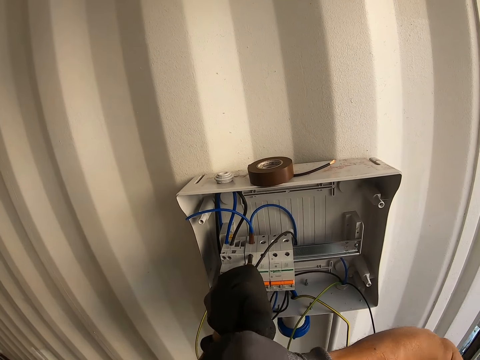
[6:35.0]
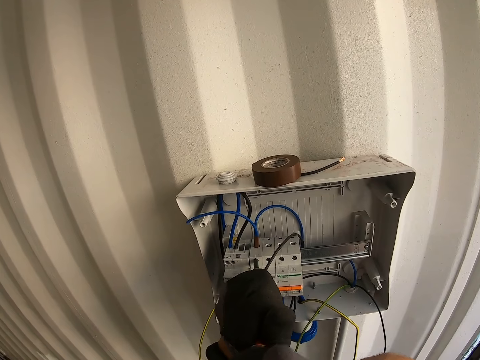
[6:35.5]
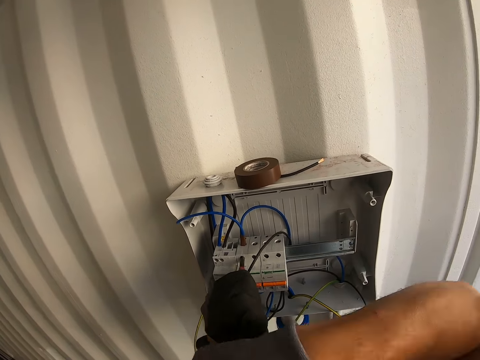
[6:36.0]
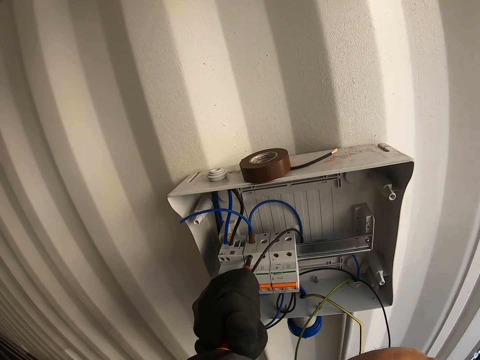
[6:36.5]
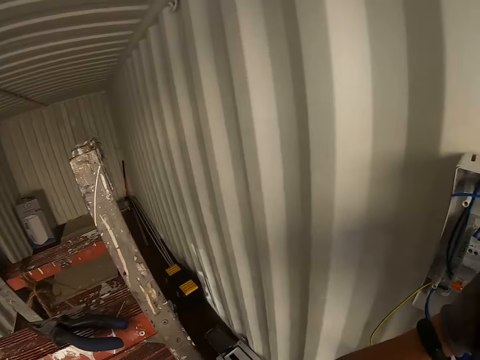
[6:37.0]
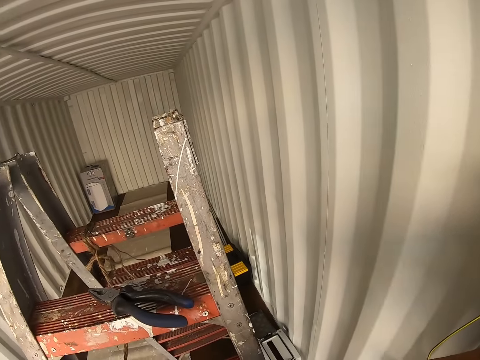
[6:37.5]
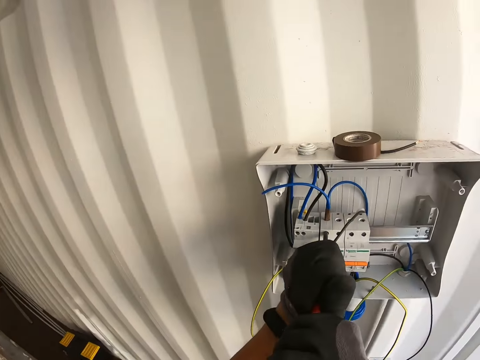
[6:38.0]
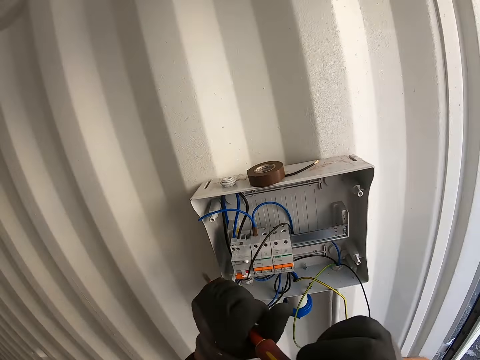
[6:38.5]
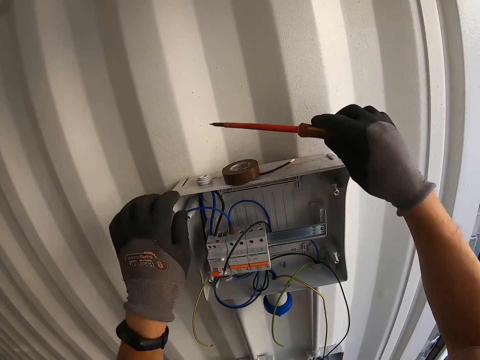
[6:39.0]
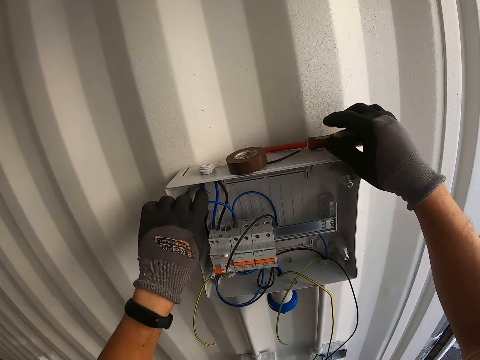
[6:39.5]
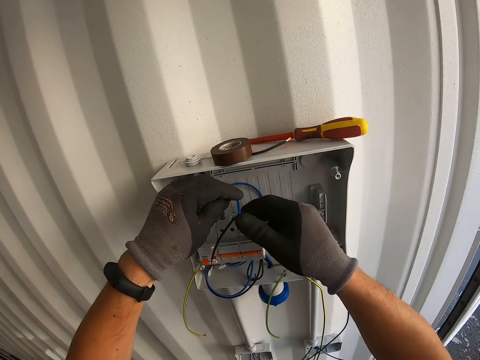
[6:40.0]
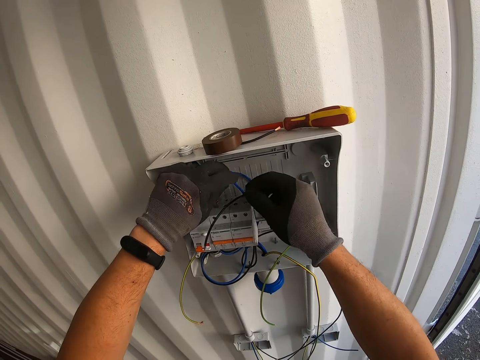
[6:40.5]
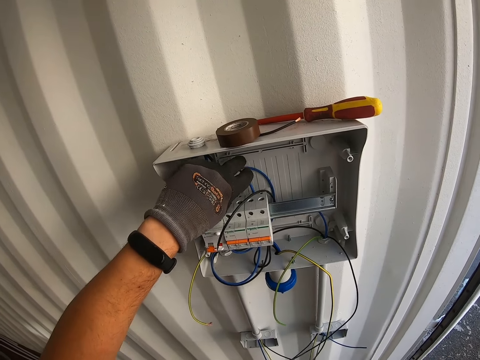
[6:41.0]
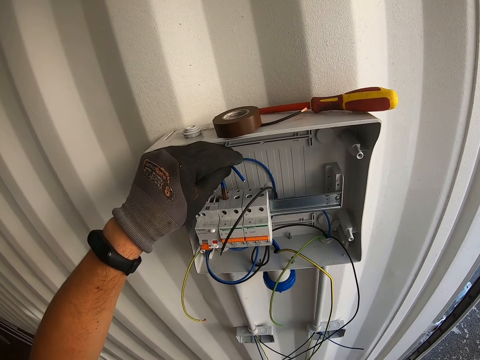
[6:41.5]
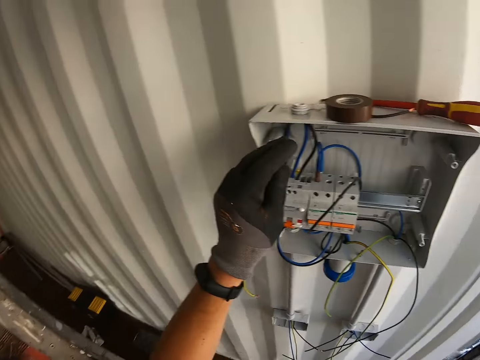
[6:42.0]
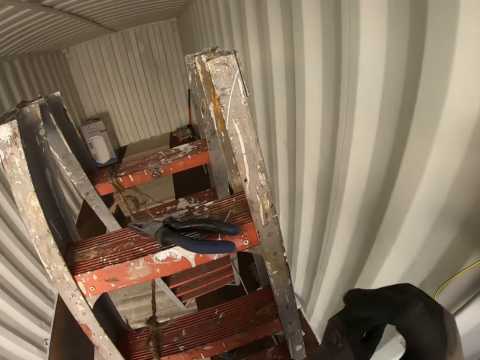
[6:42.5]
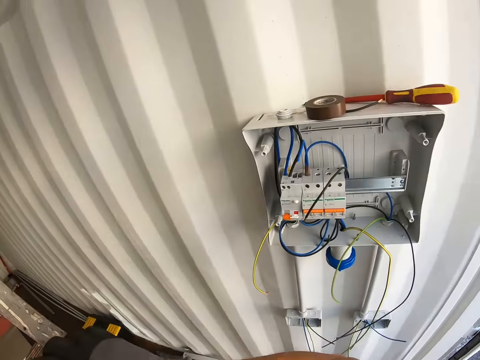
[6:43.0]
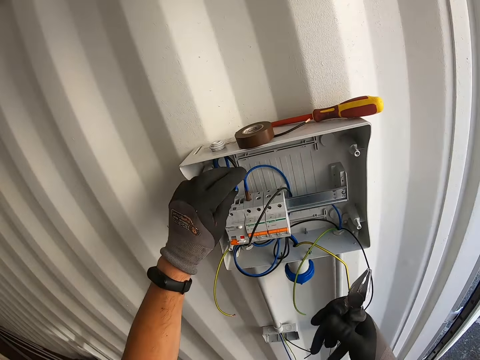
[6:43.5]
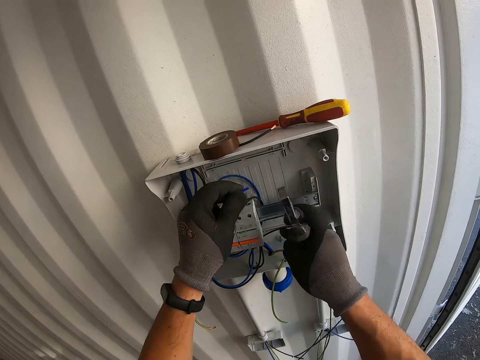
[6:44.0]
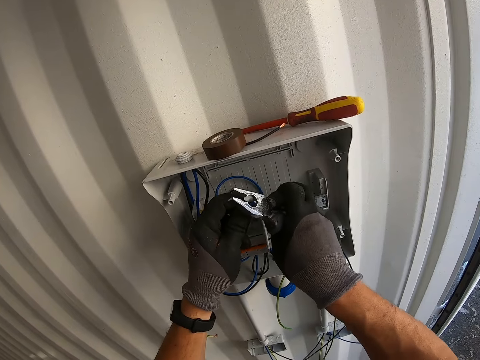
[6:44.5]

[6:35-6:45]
The camera wearer looks around. They put the screwdriver on top of the panel box. They touch the wire. They take the pliers on the ladder. They sharpen the wire.

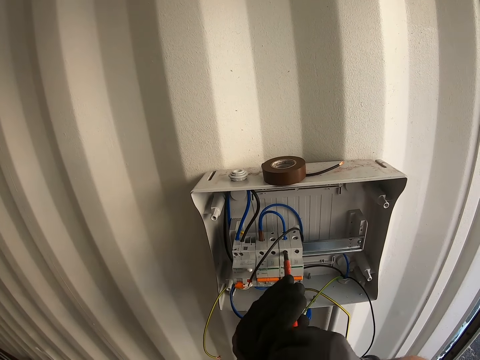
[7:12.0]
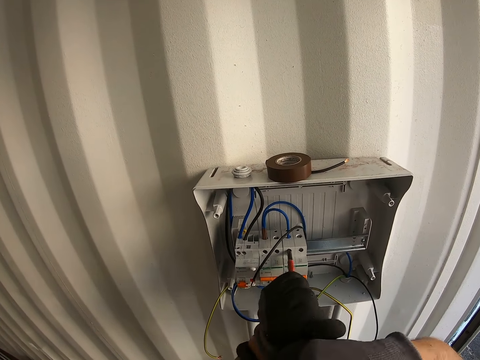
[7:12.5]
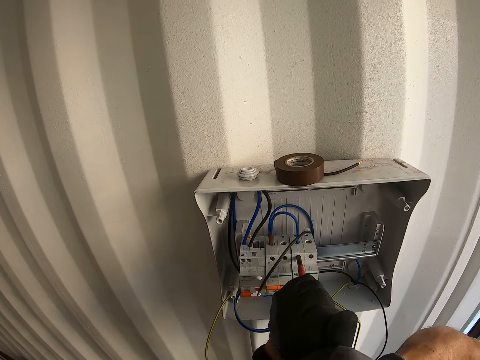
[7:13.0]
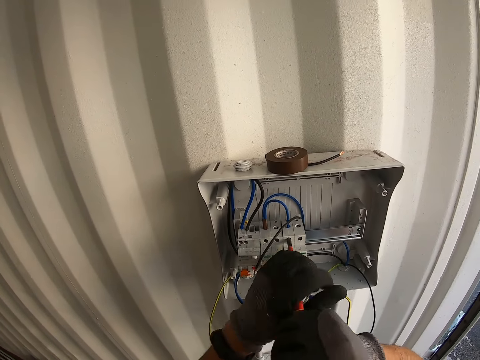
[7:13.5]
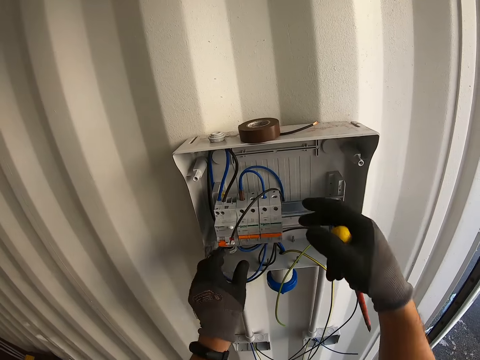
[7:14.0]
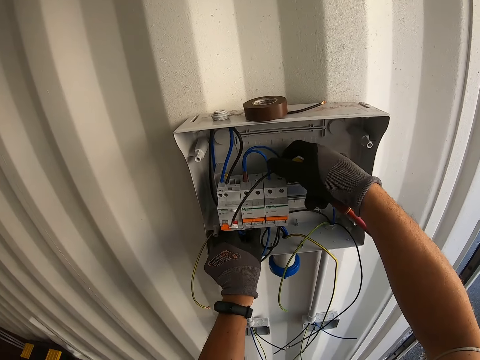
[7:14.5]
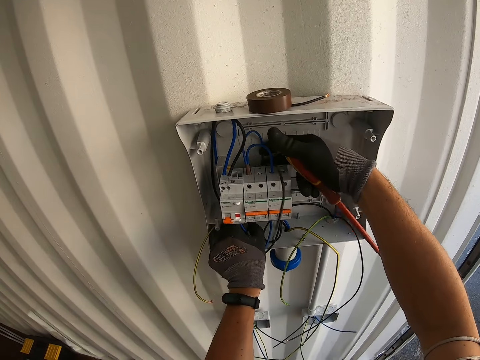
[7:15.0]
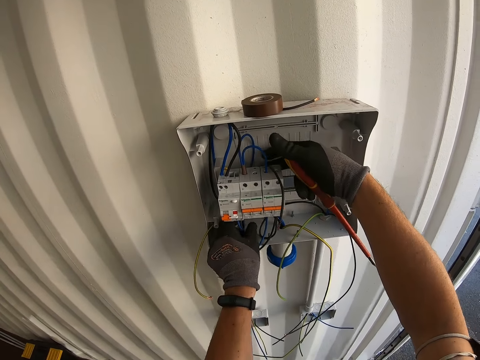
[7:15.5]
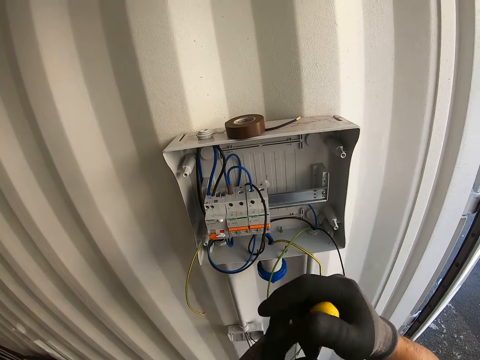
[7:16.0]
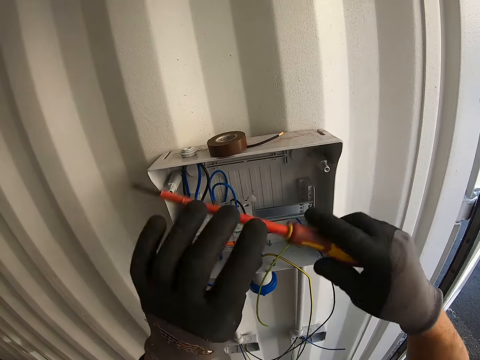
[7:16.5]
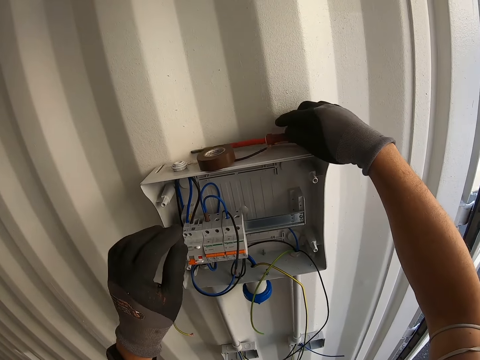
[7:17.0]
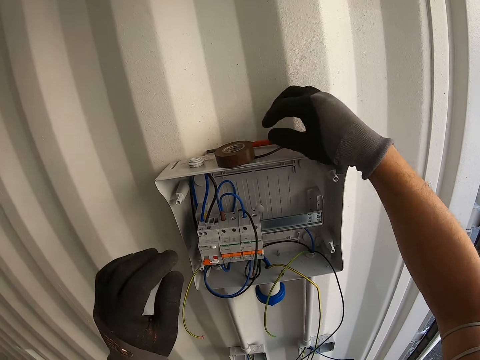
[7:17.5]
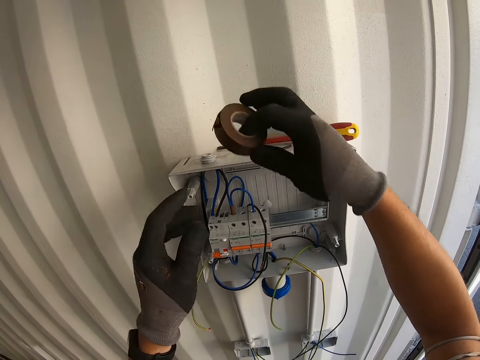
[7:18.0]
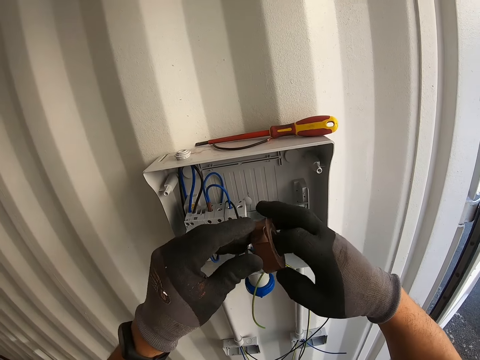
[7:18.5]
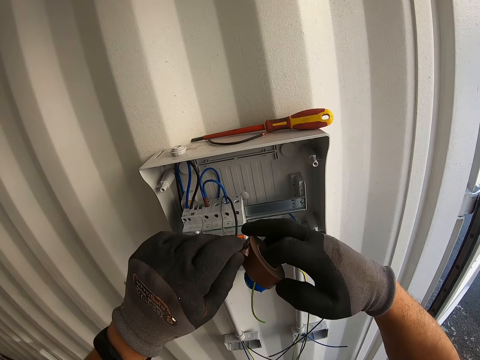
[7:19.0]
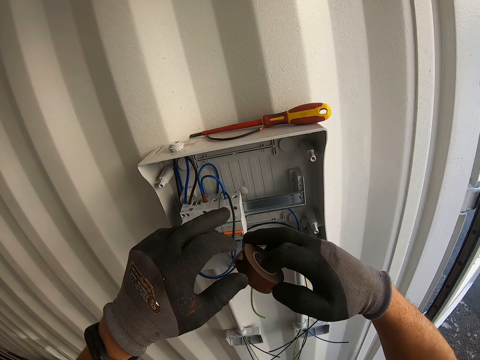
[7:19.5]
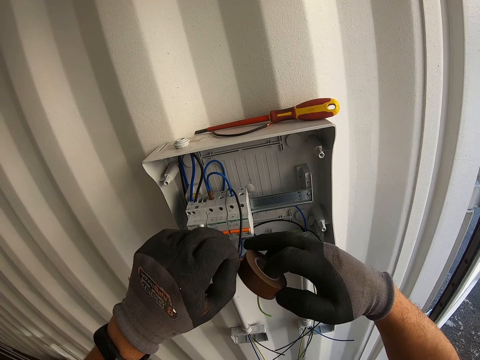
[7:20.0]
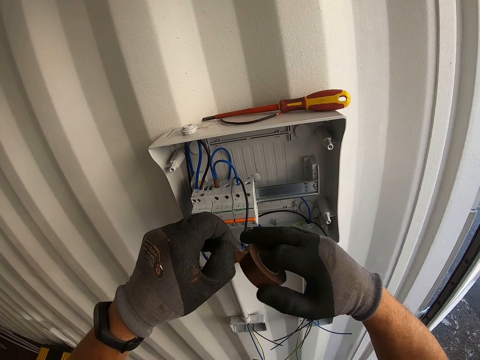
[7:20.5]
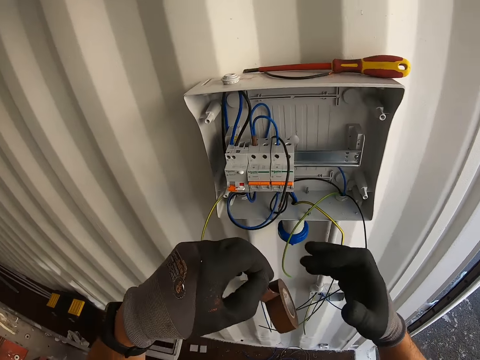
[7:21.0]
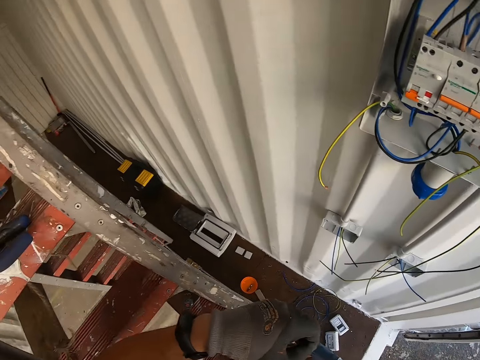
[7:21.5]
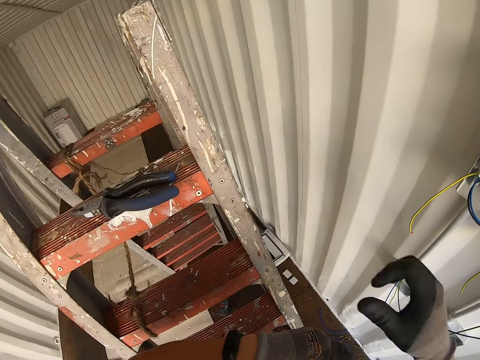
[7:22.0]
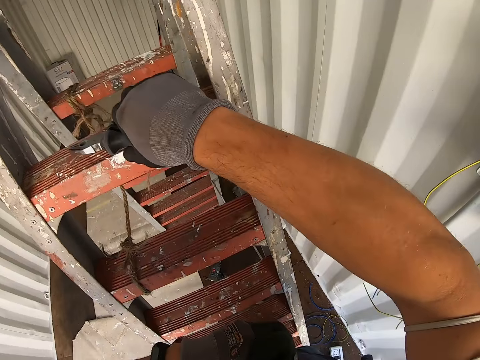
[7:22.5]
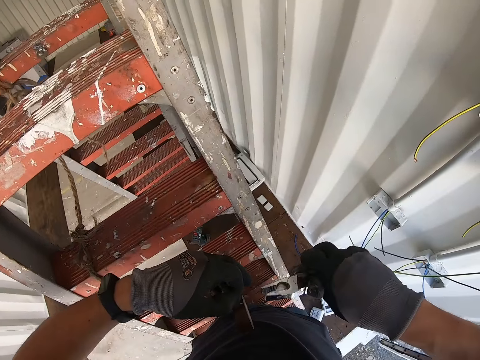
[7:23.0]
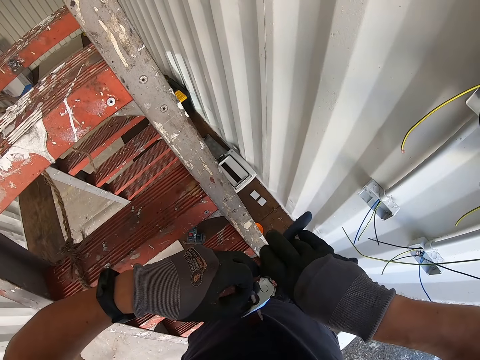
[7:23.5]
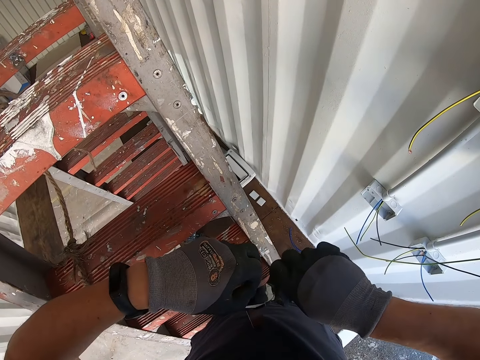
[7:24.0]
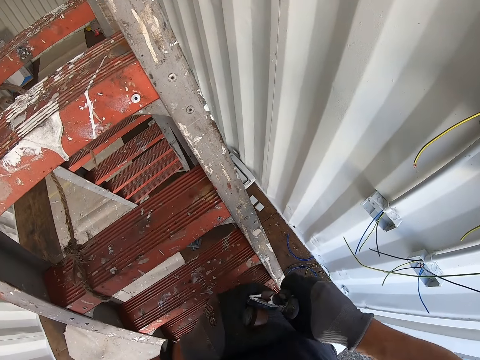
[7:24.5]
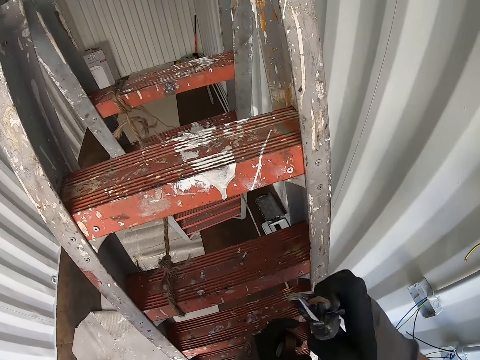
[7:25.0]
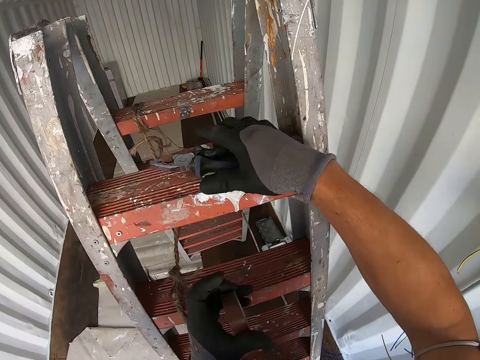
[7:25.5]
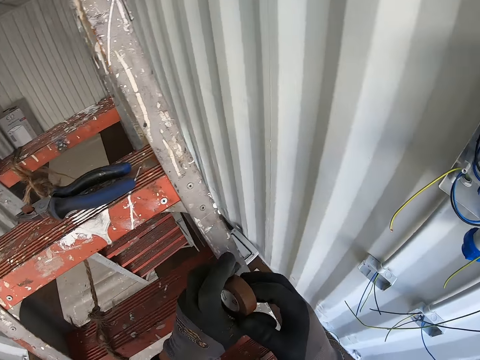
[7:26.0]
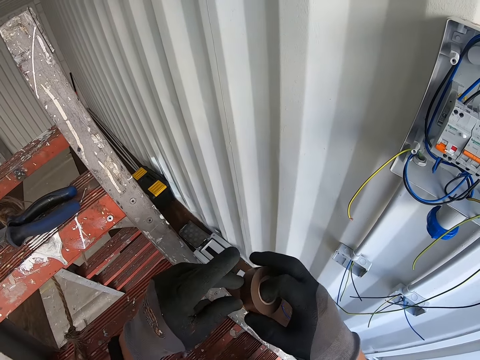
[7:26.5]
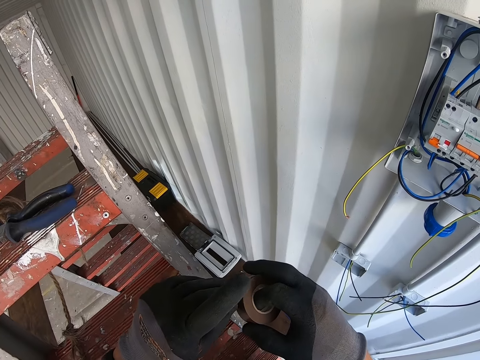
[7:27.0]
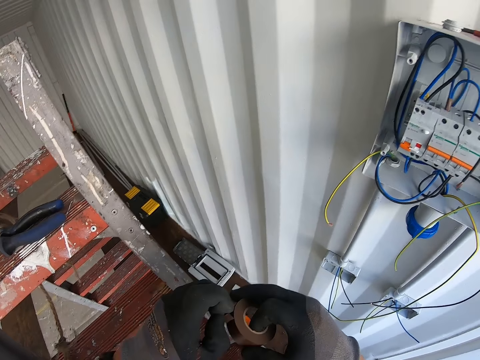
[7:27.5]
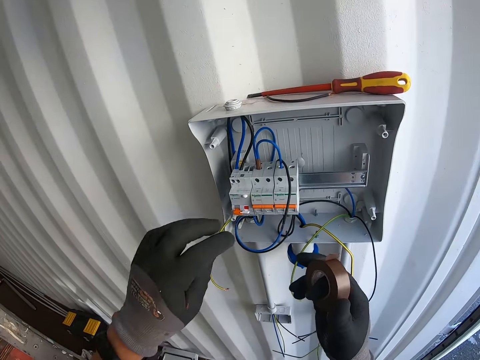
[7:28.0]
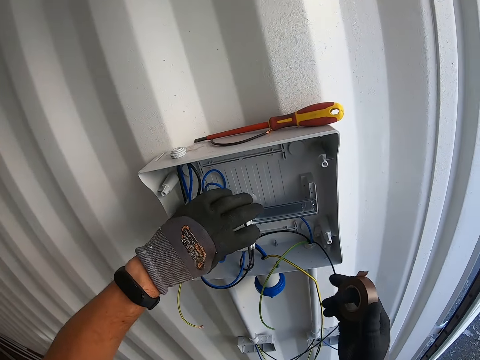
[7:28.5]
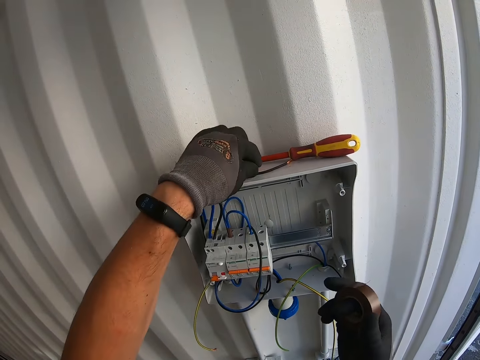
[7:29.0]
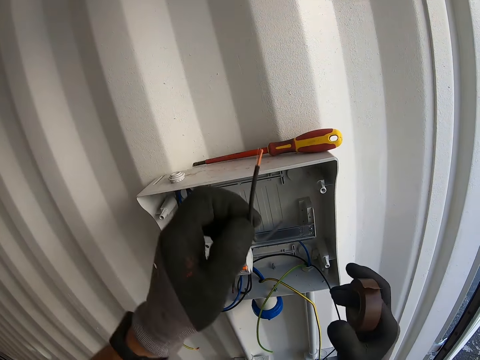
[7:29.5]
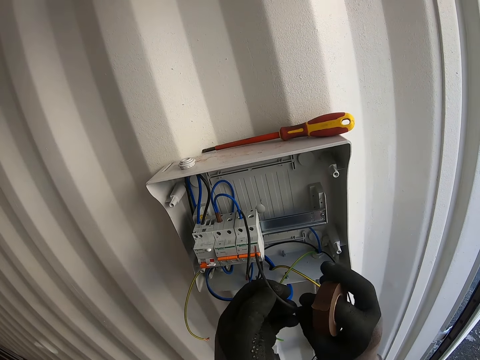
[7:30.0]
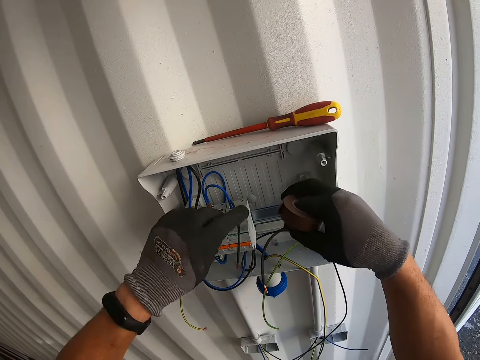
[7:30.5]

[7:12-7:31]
The camera wearer puts the wires together. They put down the screwdriver. They take the cello tape or tape measure on the electric box panel. They take the pliers on the ladder. They cut the tape. They put down the pliers. They unfold the cello tape. They pick the wire.
